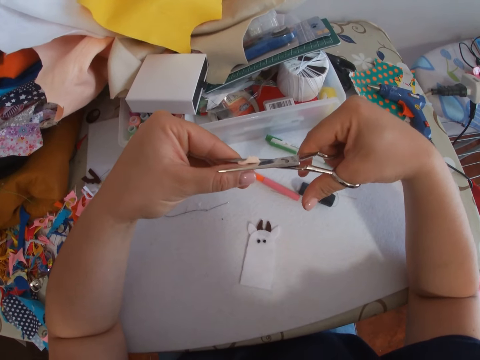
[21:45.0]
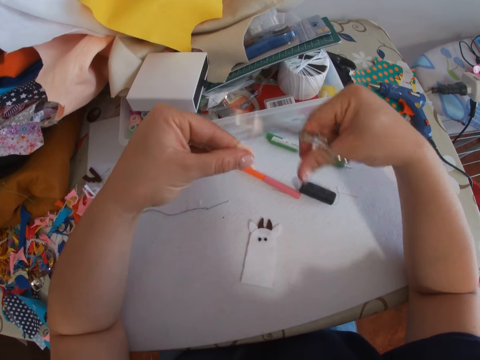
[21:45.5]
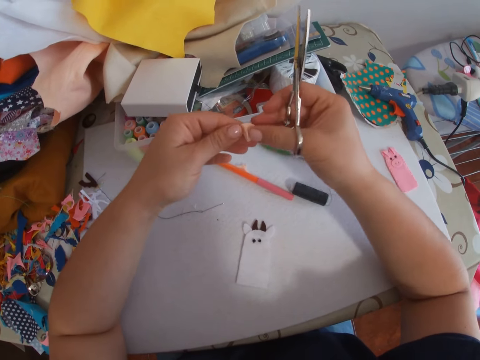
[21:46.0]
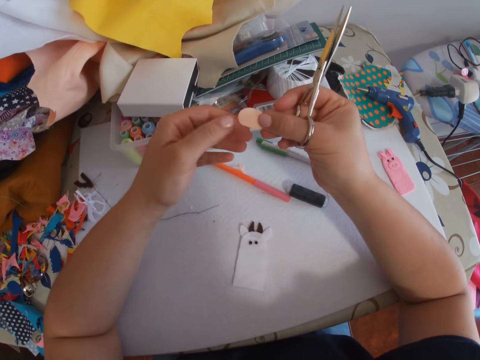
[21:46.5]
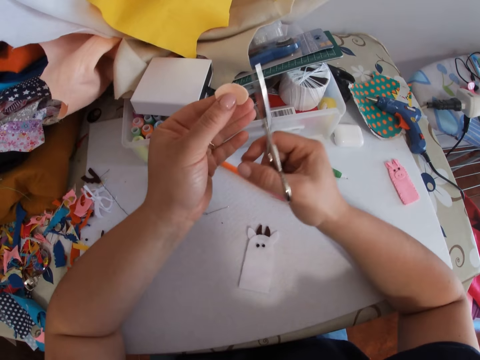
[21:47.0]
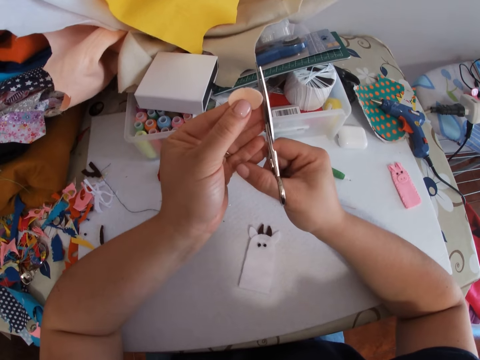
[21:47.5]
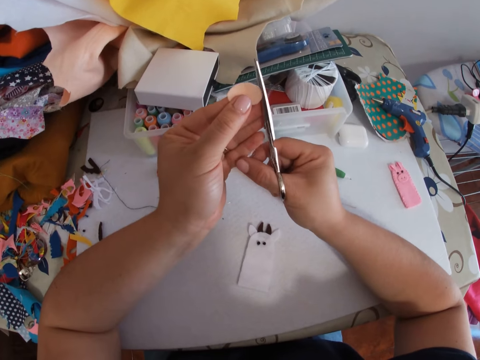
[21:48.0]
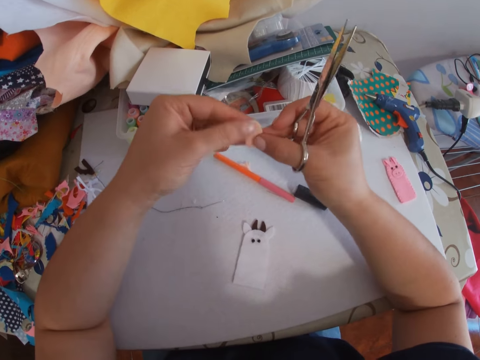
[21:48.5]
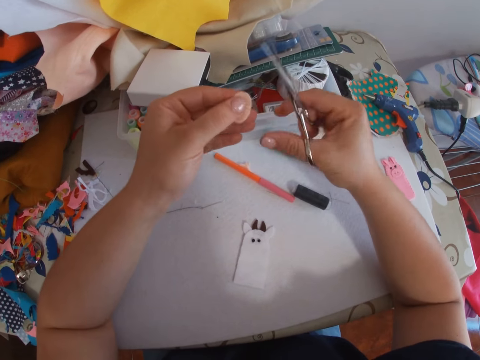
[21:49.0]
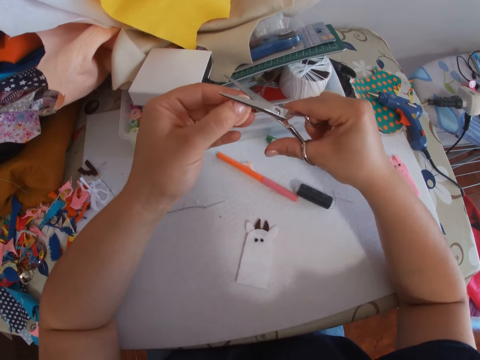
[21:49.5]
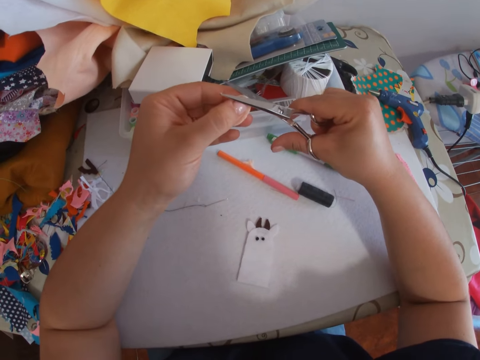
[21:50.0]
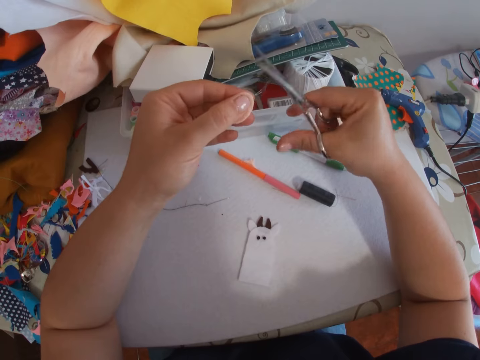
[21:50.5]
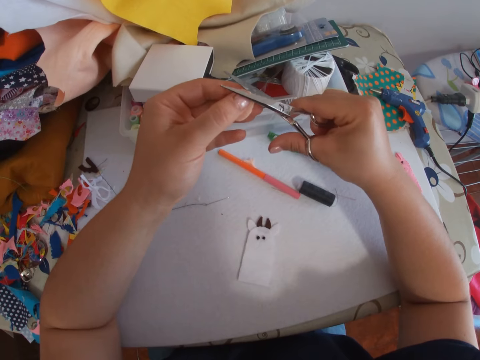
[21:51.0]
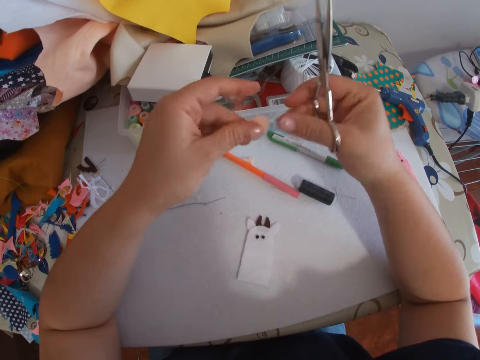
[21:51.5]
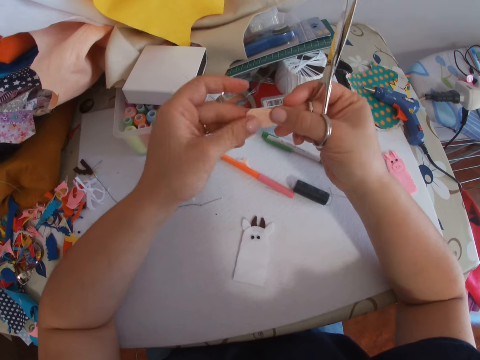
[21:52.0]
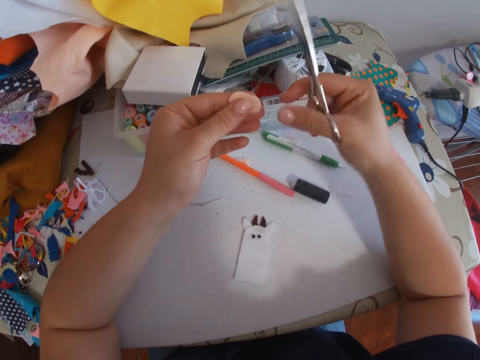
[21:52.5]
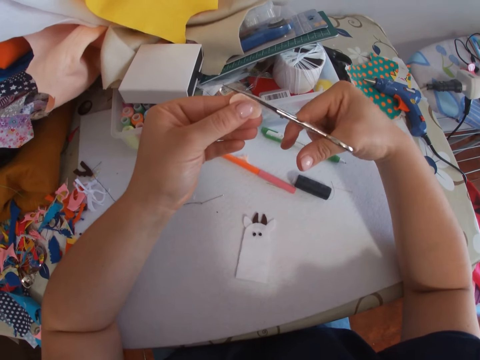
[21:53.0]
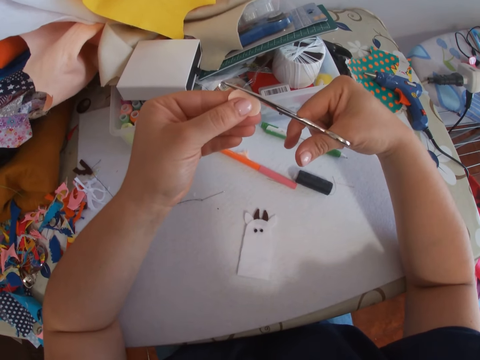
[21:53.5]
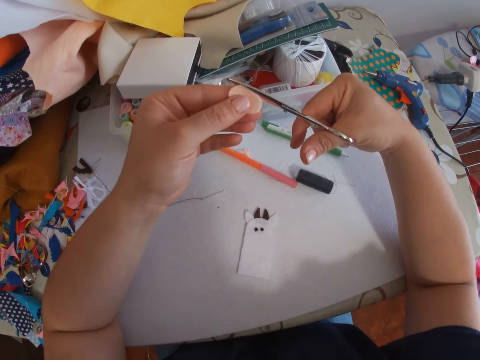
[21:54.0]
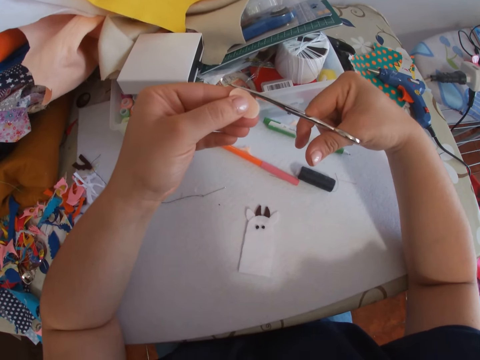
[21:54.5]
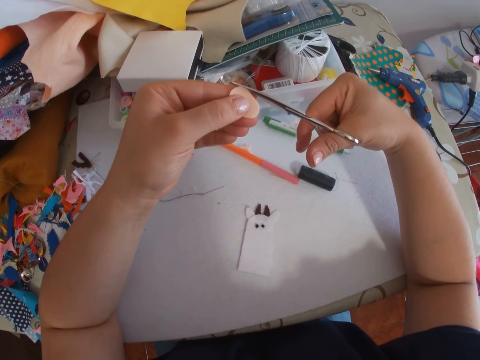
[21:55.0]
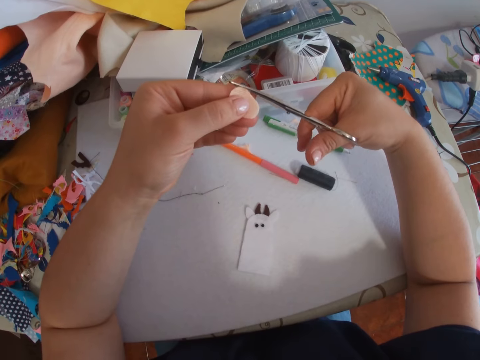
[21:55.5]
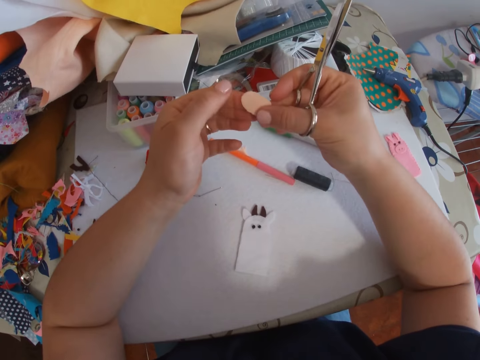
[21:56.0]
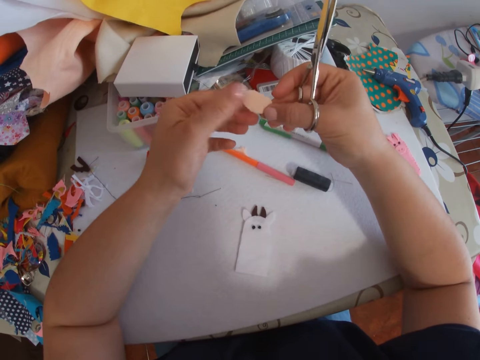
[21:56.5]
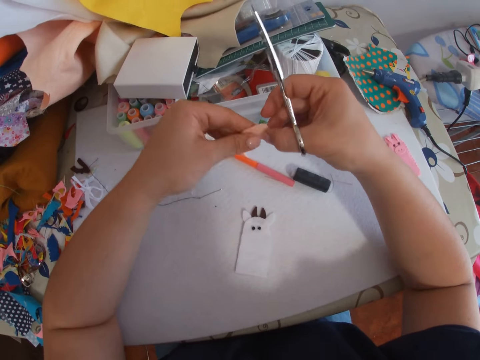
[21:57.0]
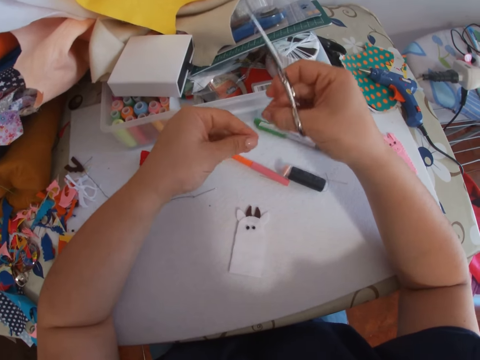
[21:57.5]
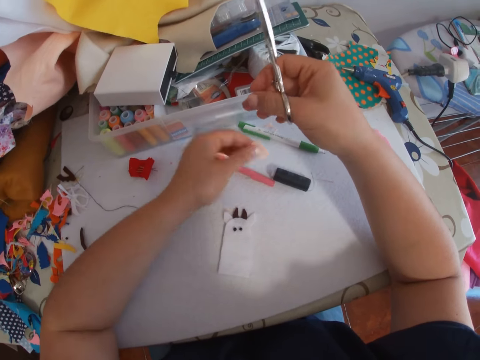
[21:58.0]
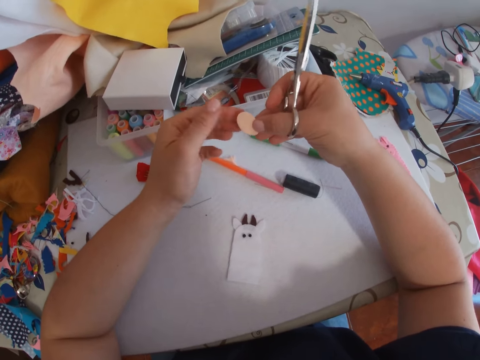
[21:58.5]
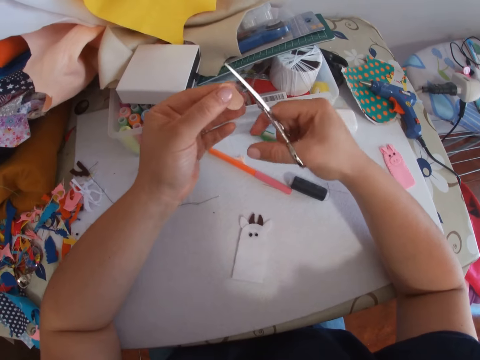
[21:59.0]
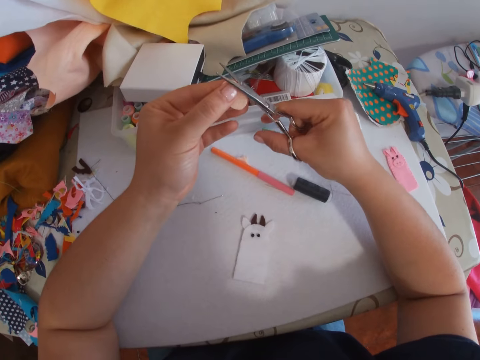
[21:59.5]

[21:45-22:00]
The camera wearer adjusts the cut piece. They cut the cut piece with the scissors. They adjust the cut piece. They cut an edge of the cut piece with the scissors. They adjust the cut piece. They drop a pink fabric, pick the pink fabric, and shape the pink fabric with the scissors. They cut an edge of the cut piece with the scissors.

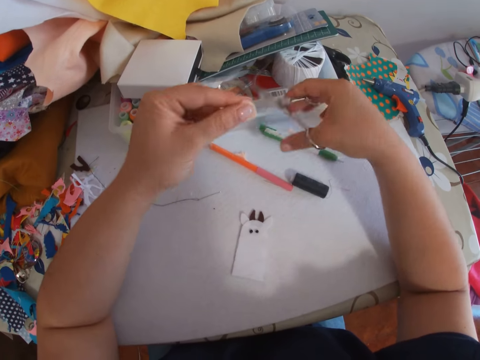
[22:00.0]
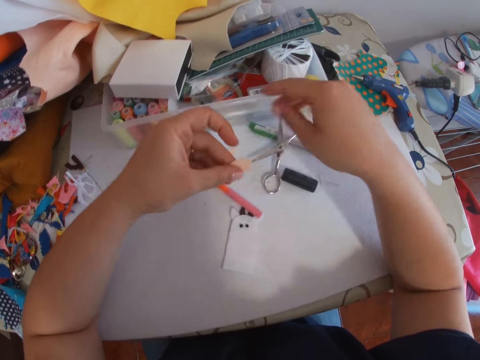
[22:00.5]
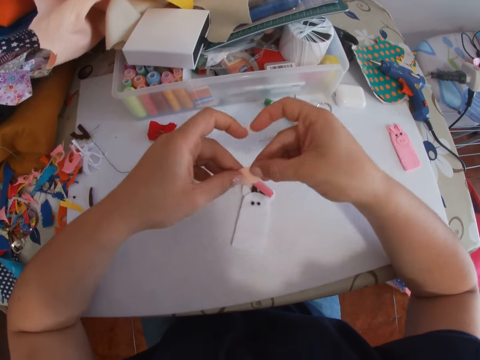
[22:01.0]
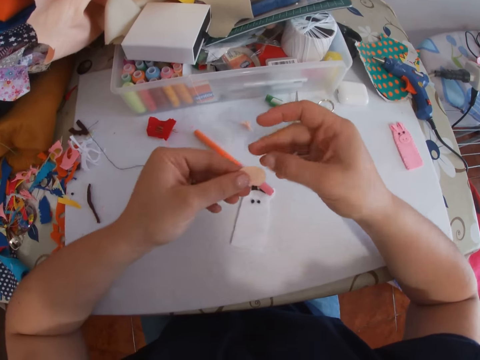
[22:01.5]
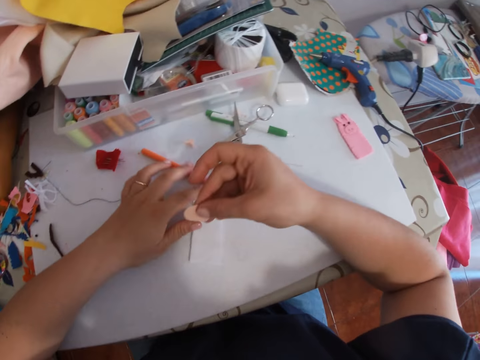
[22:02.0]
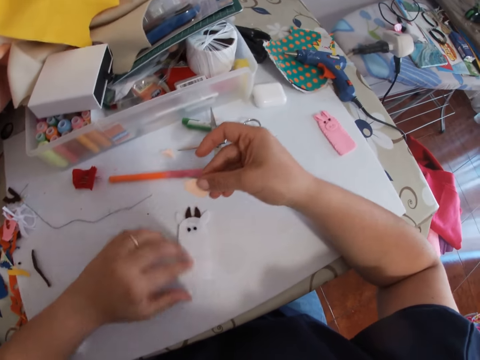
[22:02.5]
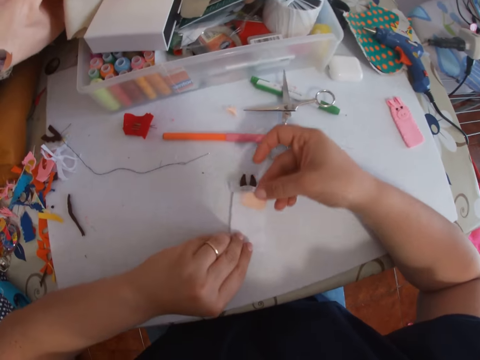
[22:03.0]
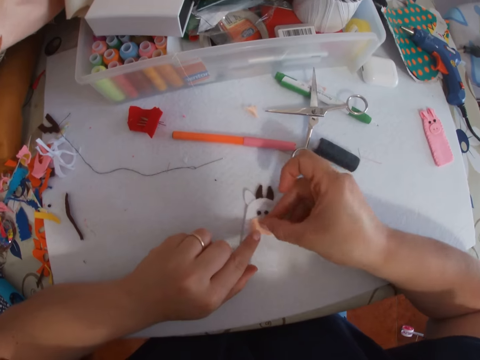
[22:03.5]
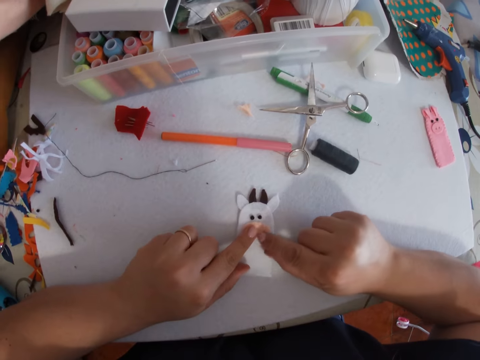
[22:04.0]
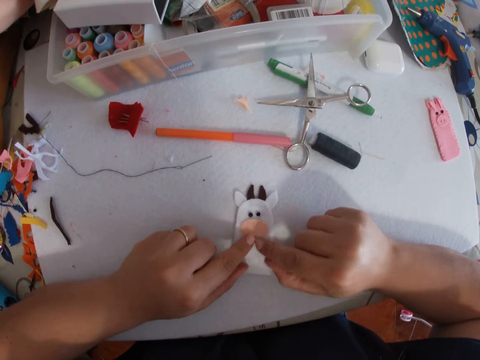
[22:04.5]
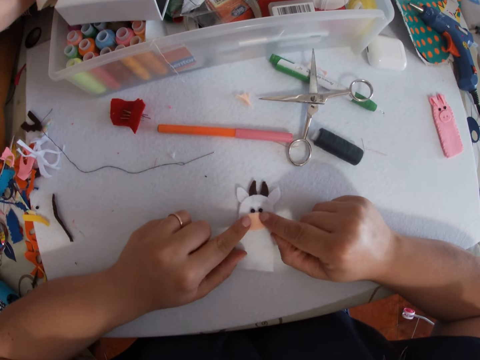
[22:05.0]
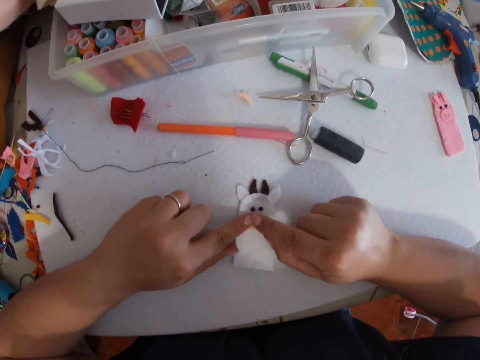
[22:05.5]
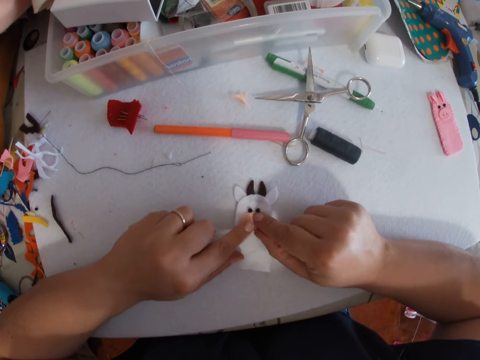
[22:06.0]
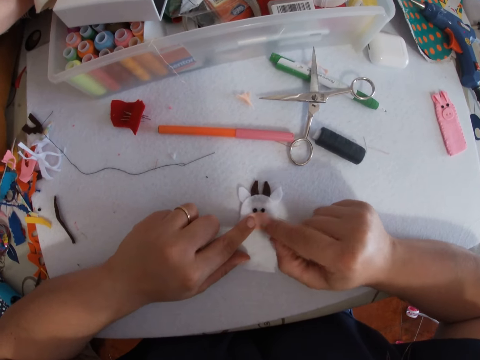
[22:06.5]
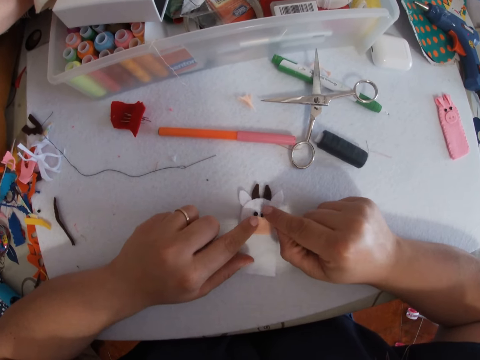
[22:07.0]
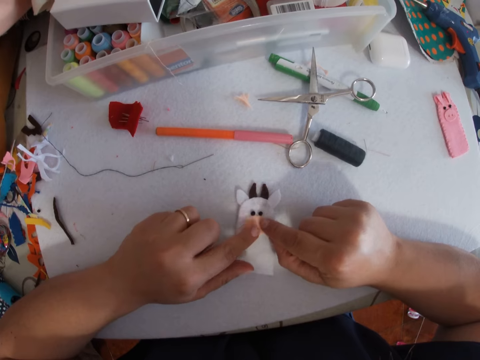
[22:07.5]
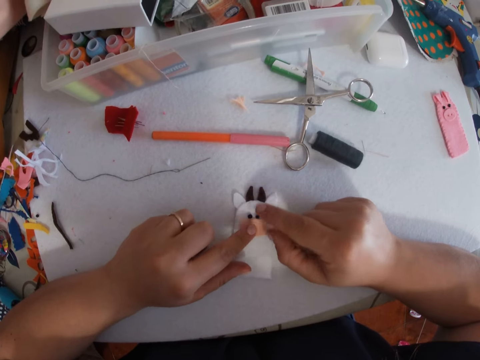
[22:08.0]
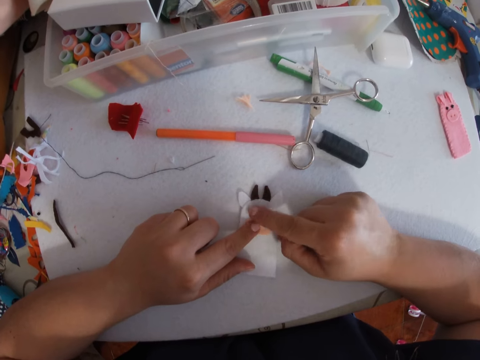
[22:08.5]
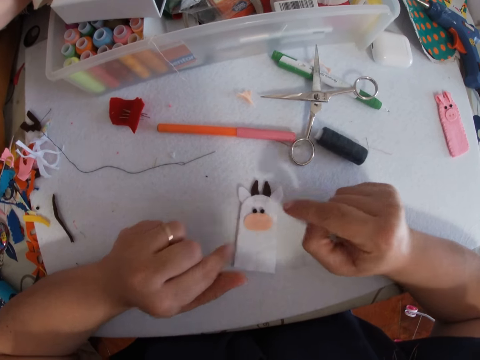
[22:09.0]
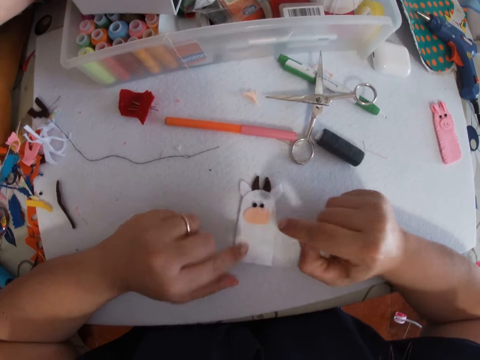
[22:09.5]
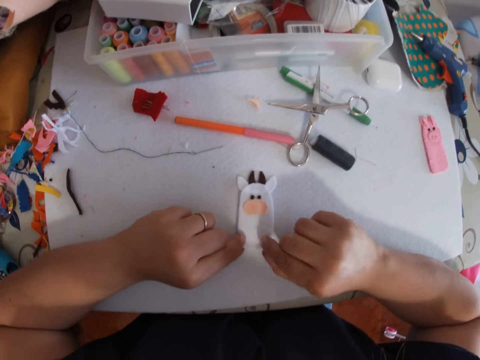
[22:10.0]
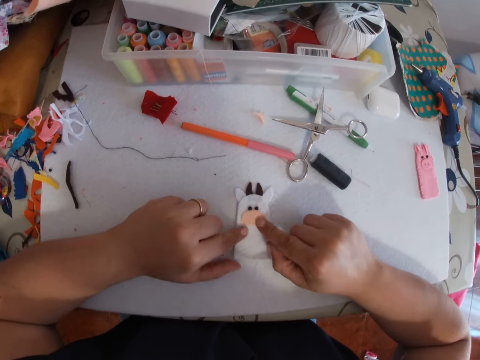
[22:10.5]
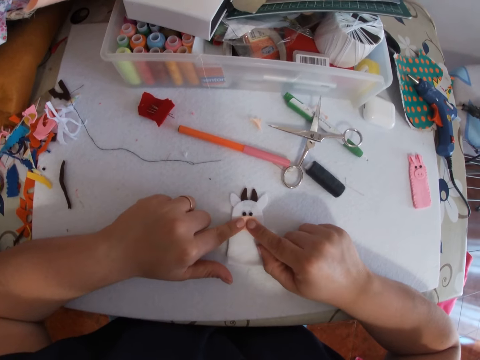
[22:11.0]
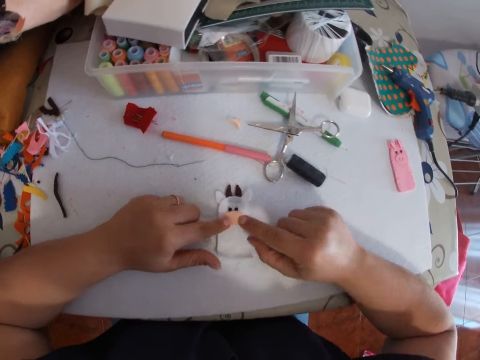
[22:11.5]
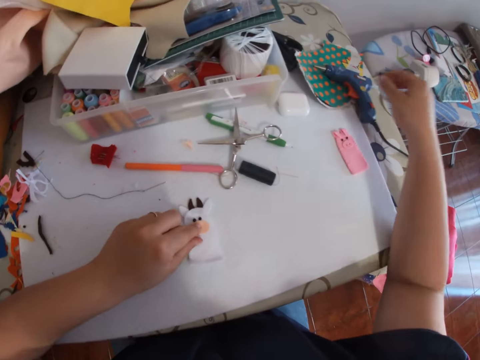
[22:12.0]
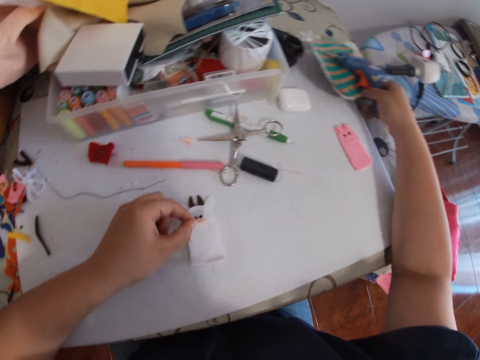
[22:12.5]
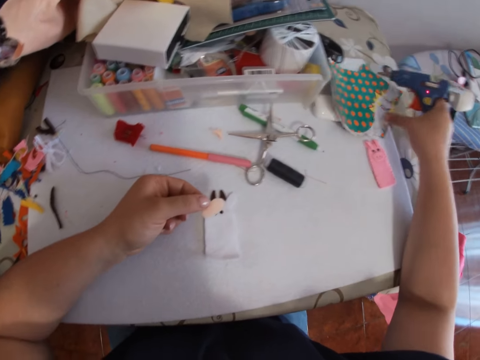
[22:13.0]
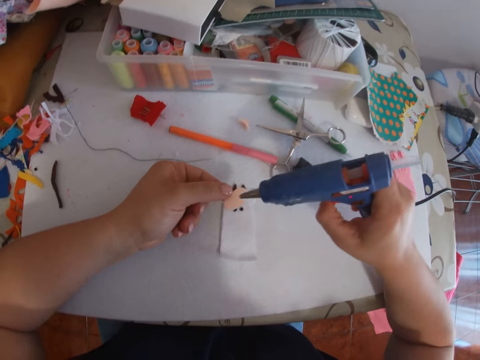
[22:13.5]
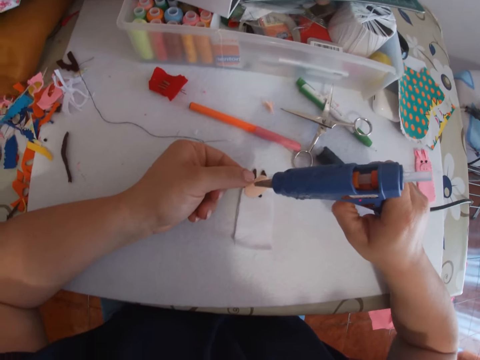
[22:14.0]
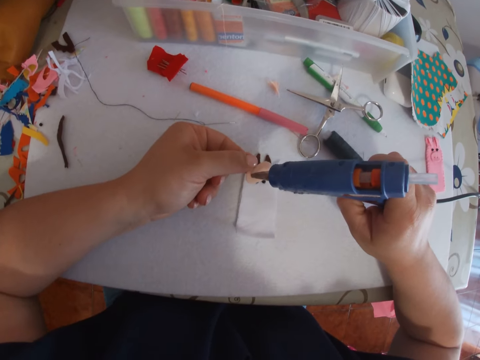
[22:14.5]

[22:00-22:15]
The camera wearer drops the scissors on the table. She adjusts the cut piece. She holds the craft on the table with her left hand. She places the cut piece on the craft, a white bunny cloth. She presses the cut piece to the craft with her two index fingers. She places her two index fingers on the craft. She presses the cut piece to the craft with her two index fingers. She picks up a spray on the table with her right hand. She sprays glue on the cut piece with the spray.
